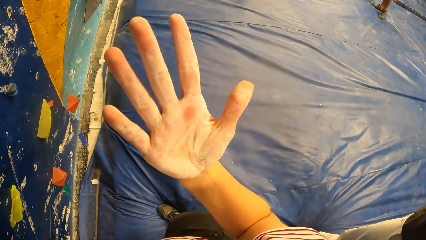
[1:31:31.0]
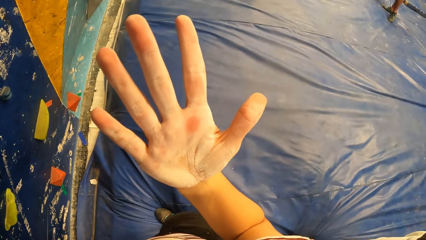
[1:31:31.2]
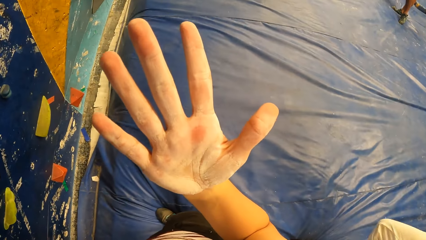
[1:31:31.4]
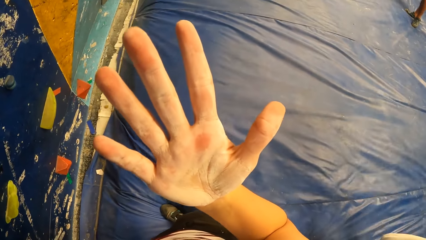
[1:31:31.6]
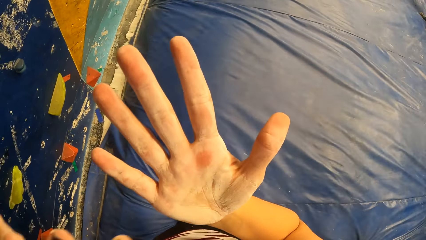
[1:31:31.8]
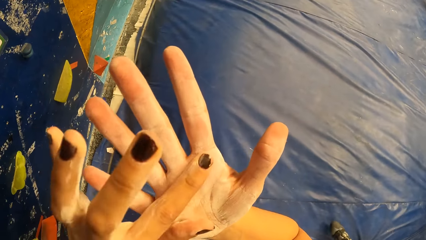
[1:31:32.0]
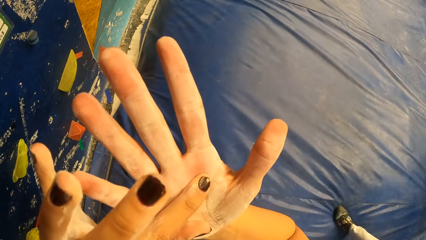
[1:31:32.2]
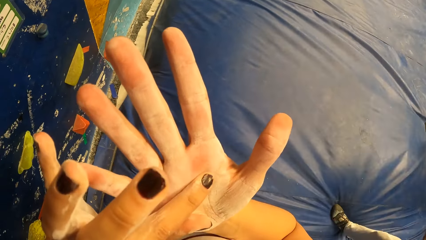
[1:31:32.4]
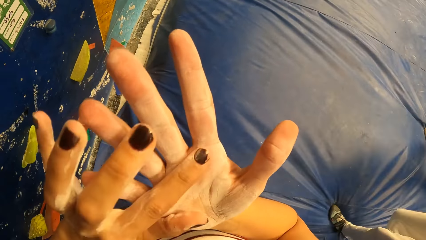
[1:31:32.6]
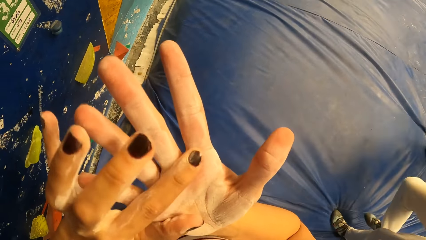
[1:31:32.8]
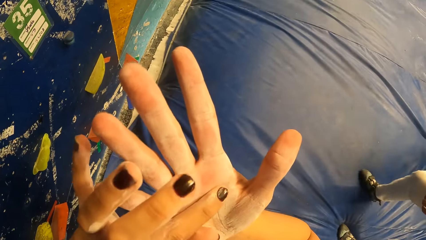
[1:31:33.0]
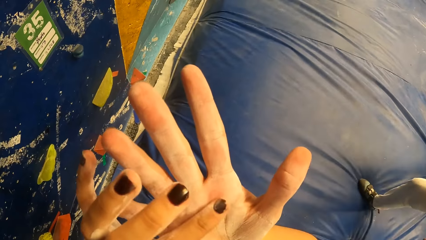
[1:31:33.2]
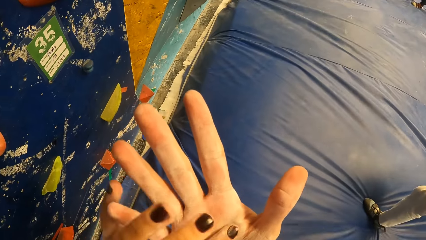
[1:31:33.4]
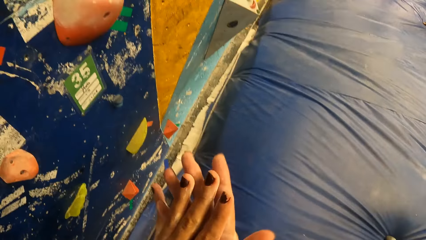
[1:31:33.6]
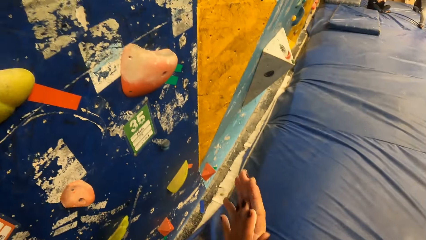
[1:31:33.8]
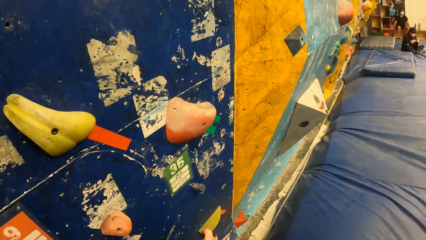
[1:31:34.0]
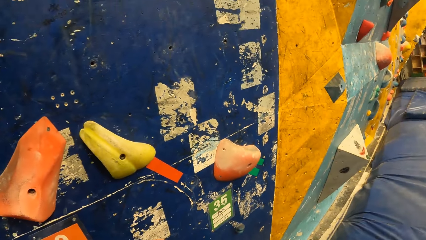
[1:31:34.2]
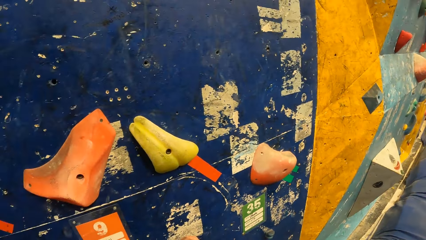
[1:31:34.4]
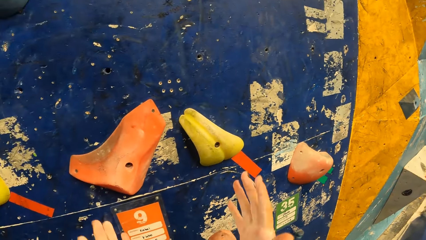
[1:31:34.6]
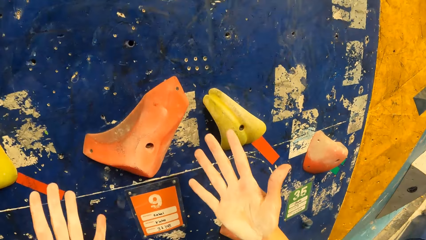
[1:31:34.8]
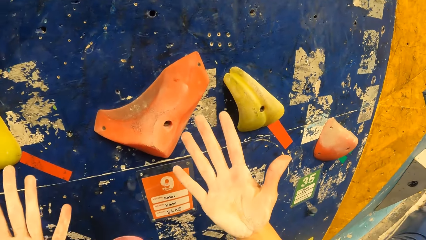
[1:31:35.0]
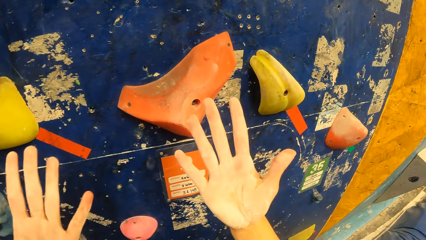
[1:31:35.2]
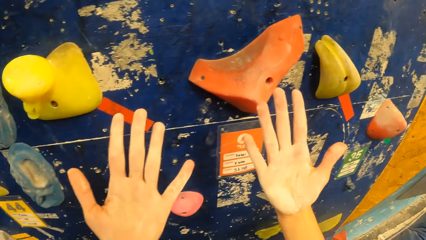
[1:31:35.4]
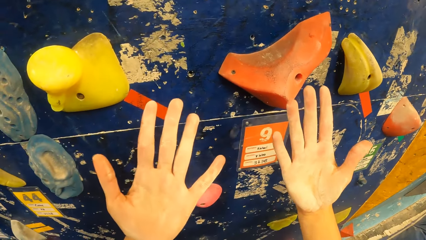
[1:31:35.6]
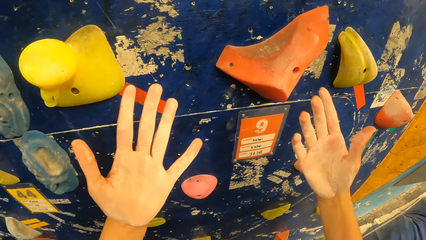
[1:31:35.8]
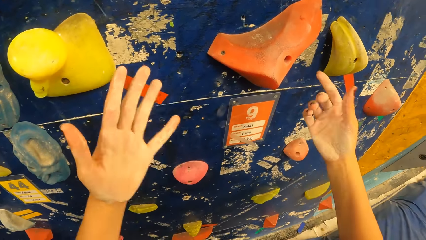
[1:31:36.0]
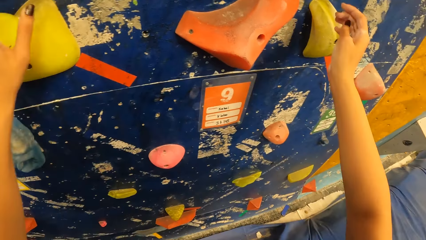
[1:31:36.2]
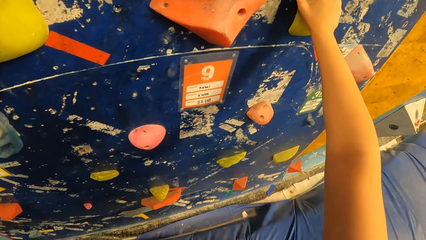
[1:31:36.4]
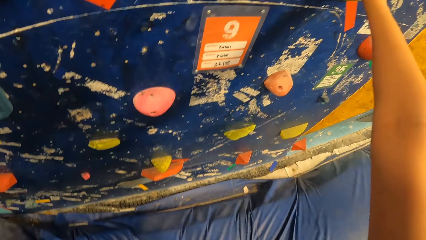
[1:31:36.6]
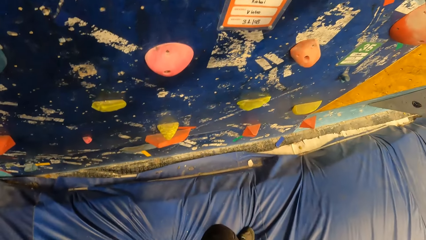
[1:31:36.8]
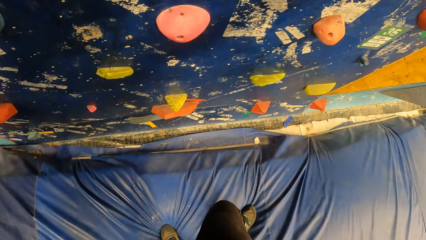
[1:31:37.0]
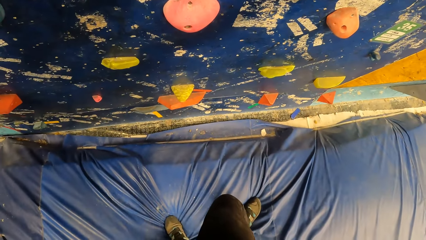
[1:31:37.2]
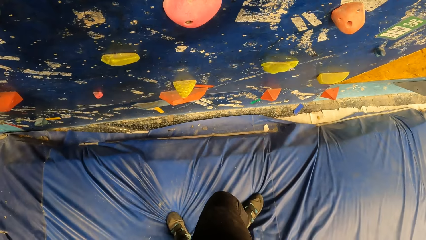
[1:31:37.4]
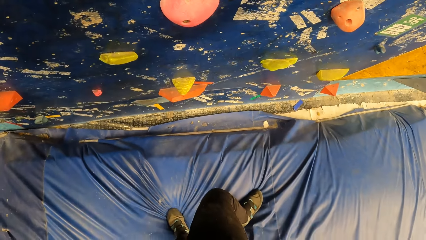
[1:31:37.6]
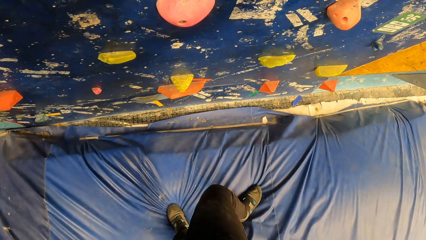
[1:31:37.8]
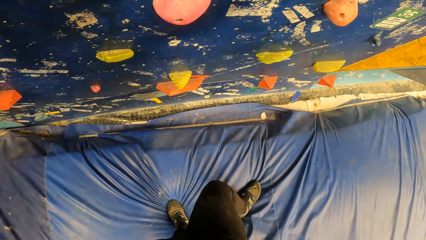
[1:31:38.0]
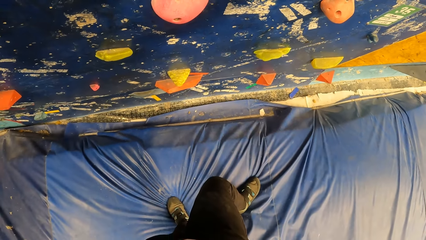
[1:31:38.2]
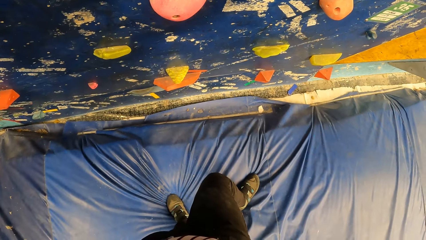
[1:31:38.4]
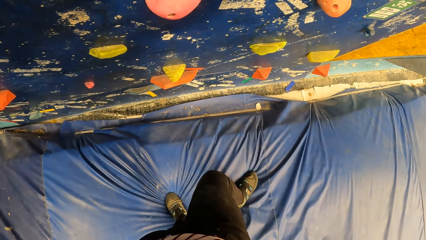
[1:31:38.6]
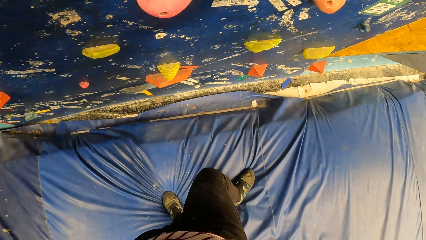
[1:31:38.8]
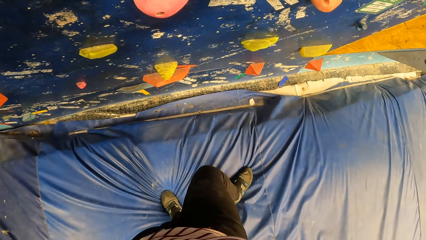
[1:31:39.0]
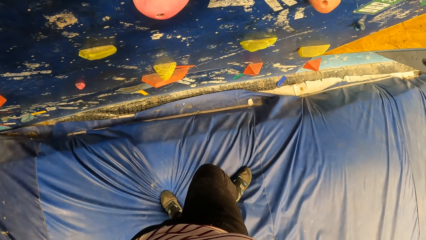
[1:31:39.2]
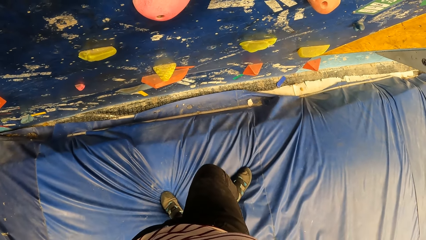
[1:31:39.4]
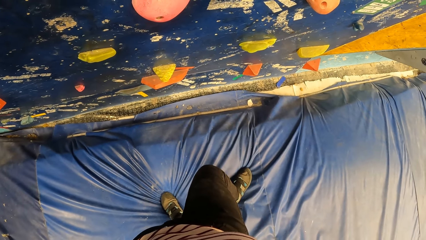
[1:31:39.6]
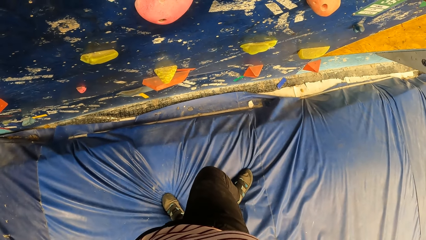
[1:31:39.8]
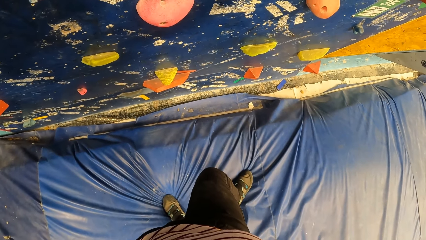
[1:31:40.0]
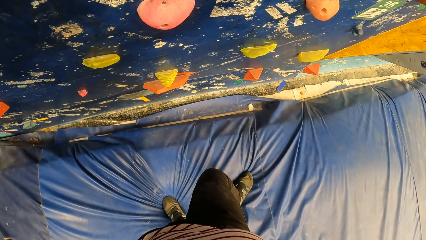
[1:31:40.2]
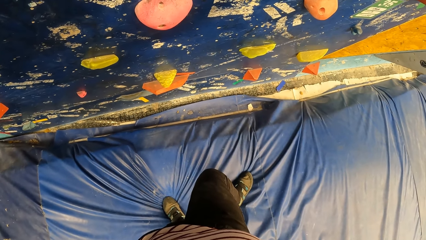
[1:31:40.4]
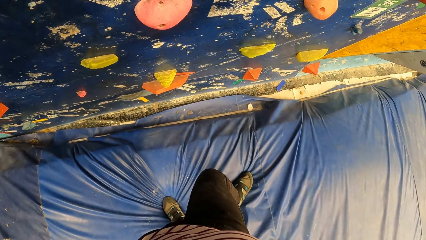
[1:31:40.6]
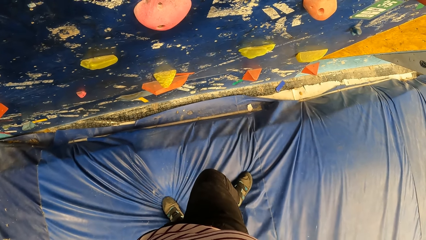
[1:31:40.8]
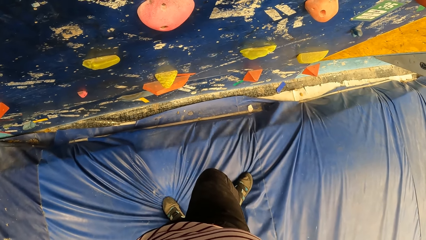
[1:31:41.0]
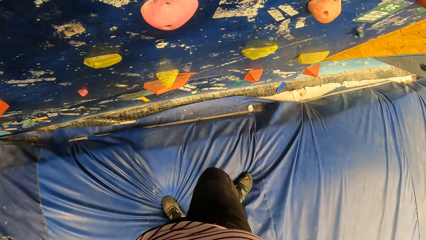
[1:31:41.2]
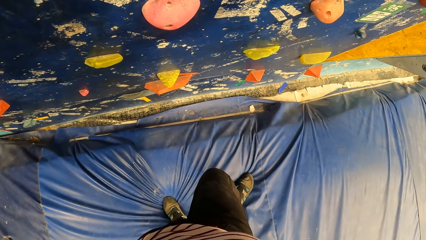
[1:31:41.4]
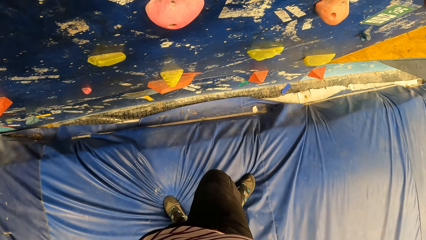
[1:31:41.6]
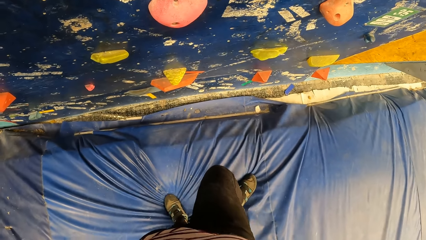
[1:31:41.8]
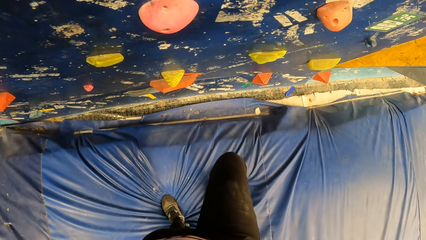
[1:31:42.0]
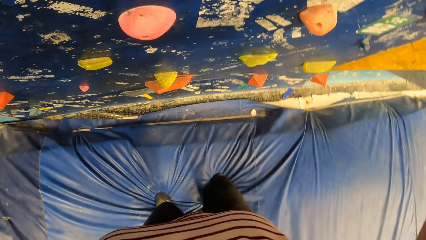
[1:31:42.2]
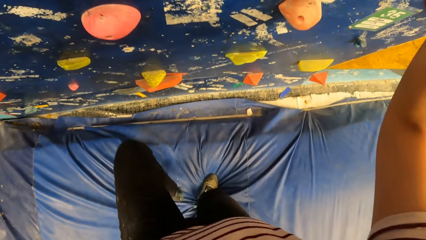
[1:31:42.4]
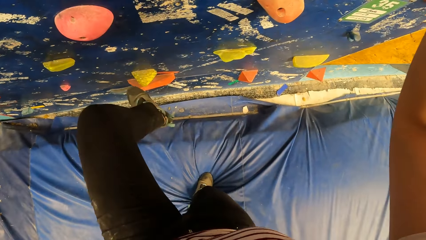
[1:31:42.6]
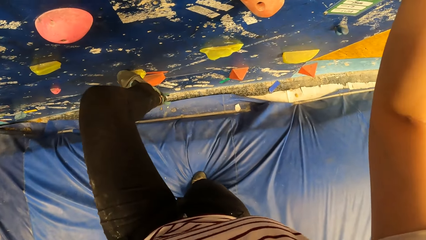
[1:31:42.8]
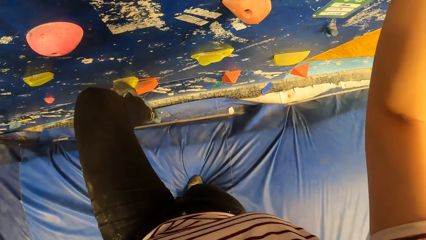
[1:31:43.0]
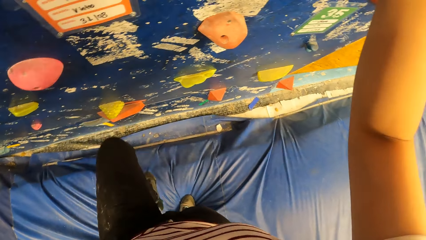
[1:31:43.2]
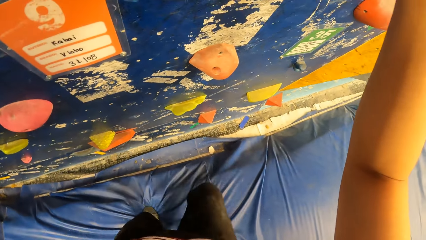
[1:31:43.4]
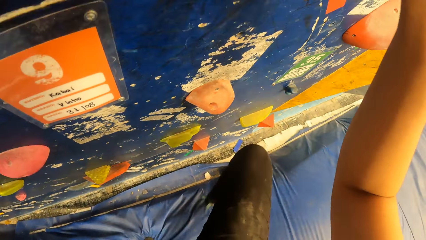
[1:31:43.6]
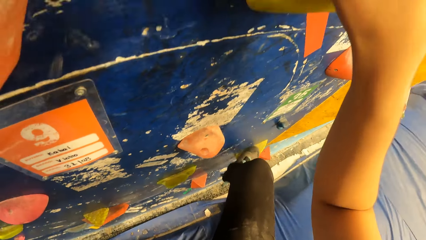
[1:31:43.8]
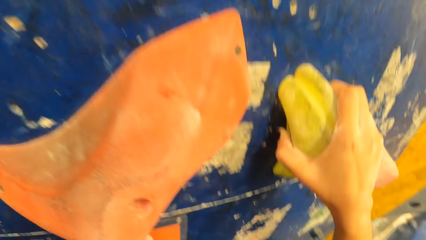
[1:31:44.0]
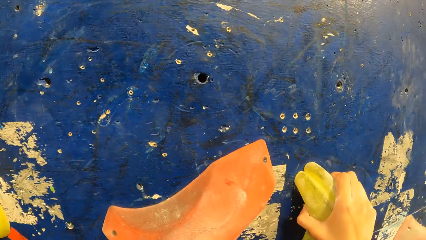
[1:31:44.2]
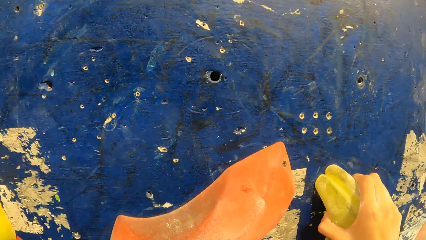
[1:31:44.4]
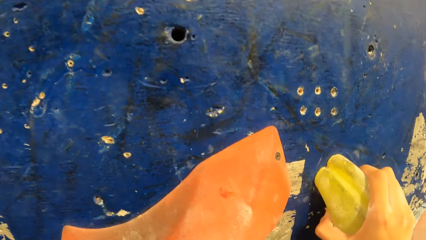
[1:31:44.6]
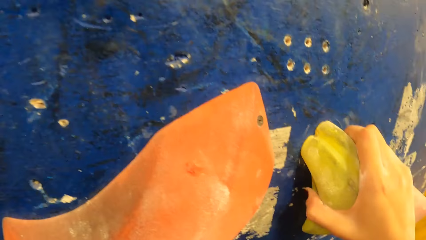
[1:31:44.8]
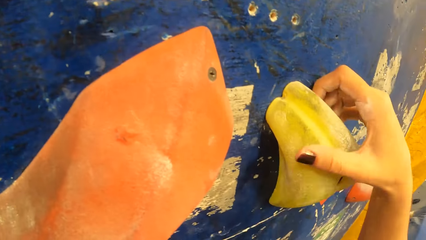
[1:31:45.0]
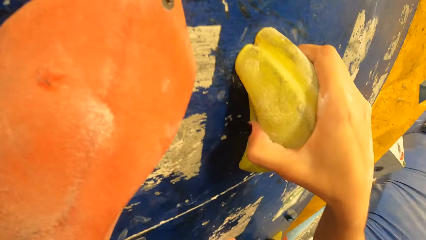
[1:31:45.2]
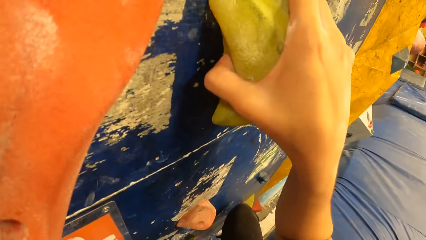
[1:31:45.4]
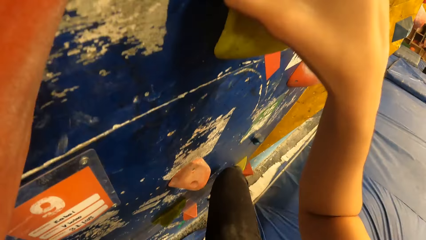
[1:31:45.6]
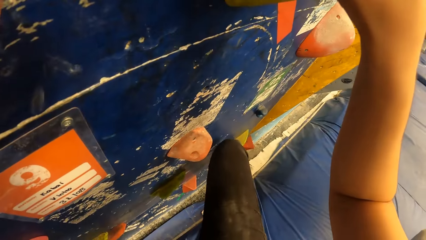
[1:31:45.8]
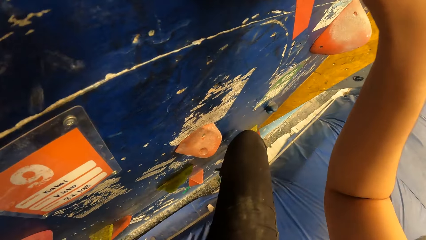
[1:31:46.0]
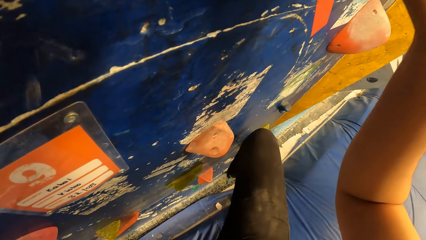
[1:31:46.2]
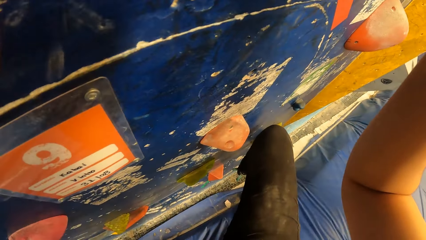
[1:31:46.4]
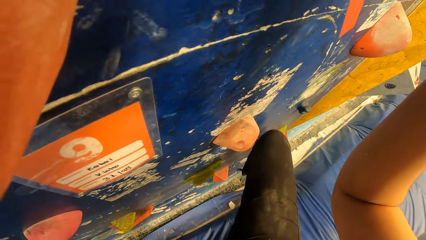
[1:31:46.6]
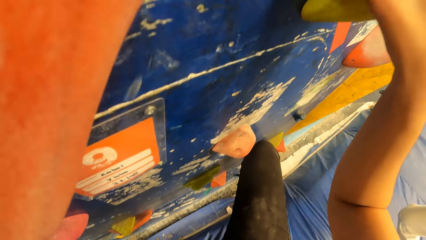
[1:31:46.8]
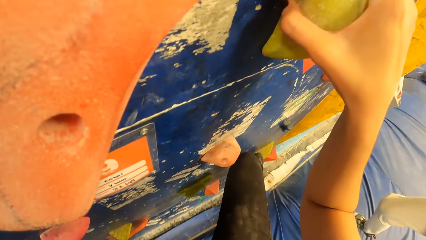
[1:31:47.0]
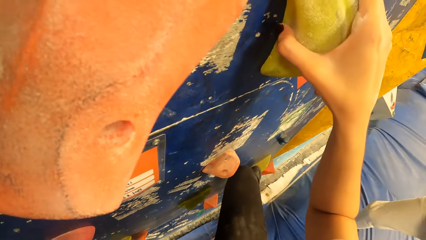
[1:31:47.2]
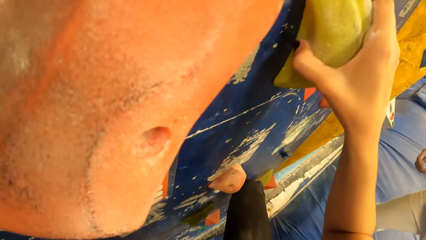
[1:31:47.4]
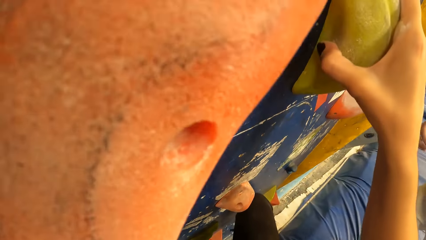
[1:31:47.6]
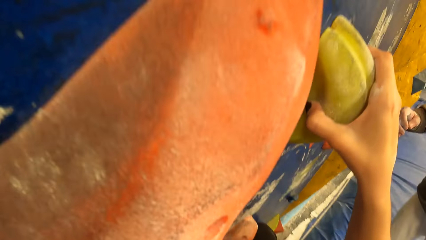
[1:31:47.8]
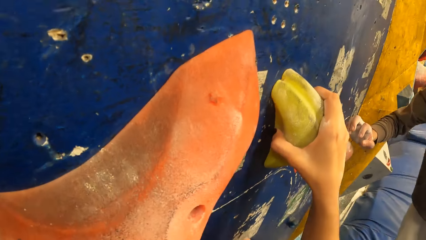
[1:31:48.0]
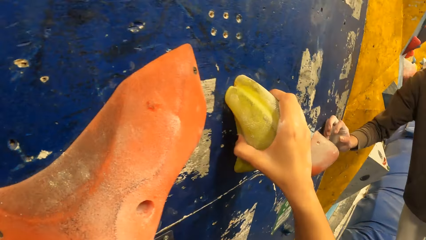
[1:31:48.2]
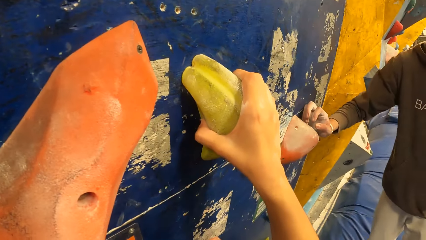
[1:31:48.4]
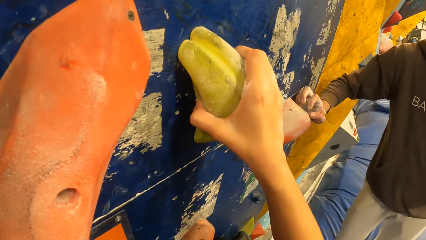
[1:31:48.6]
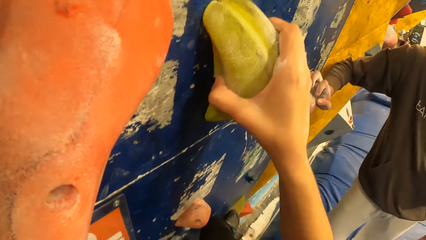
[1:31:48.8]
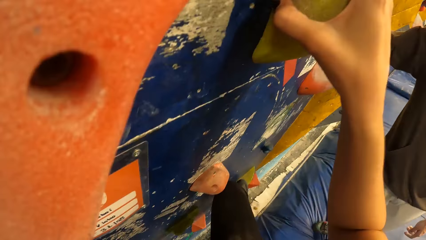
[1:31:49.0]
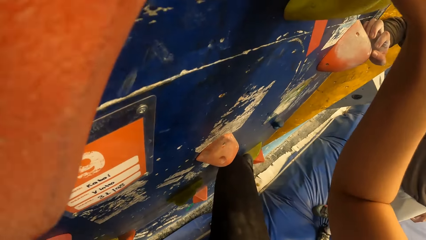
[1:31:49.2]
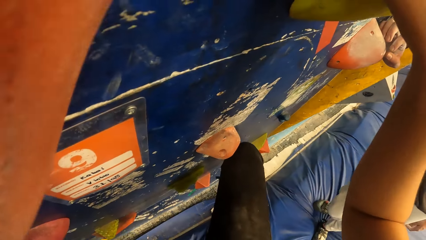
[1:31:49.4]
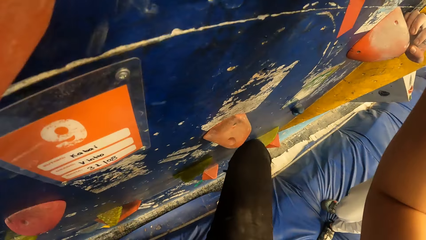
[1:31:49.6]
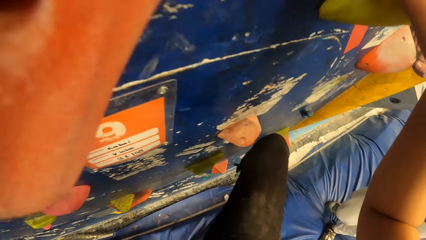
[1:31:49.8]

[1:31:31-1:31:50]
The camera wearer looks around her hand. She rubs her hands together. She places both hands on some climbing holds. She looks around. She steps on a climbing hold with her left leg. She steps on a climbing hold with her right leg. A man places his right hand on a climbing hold.
